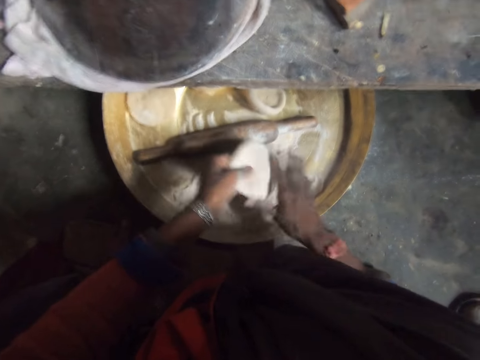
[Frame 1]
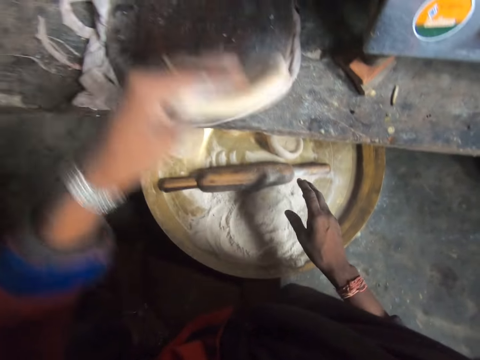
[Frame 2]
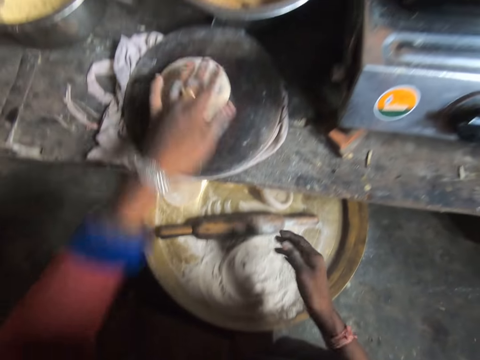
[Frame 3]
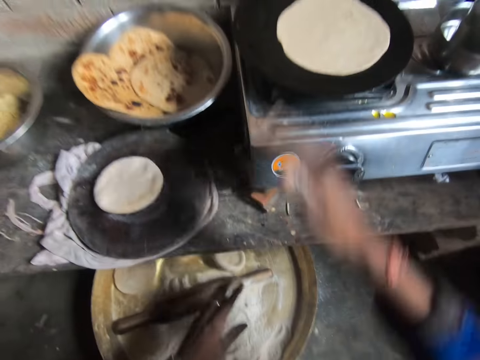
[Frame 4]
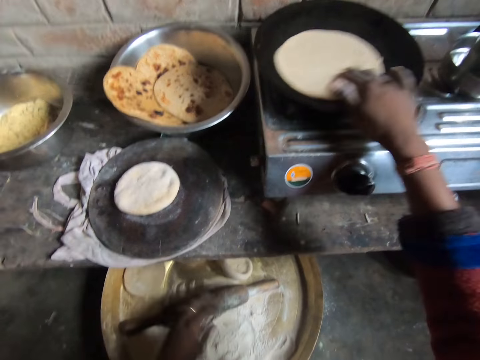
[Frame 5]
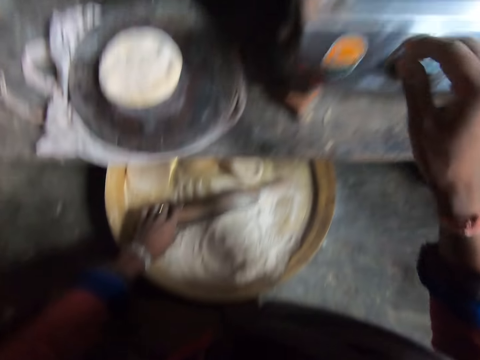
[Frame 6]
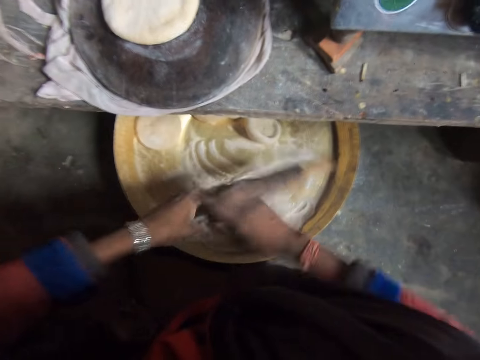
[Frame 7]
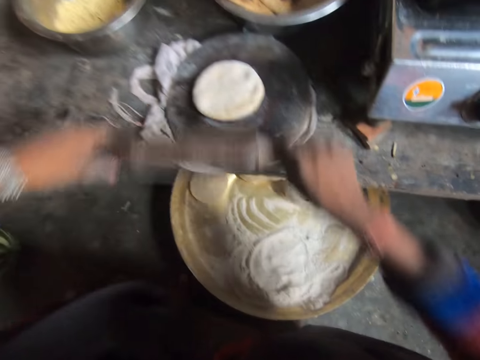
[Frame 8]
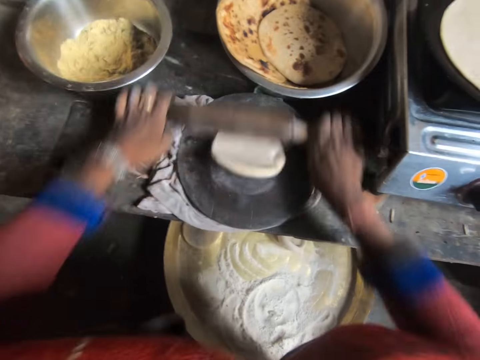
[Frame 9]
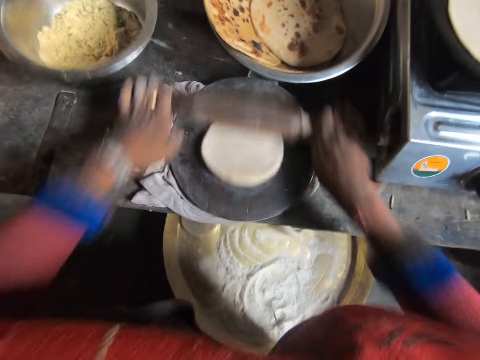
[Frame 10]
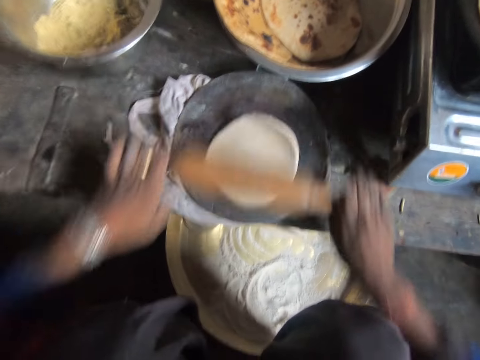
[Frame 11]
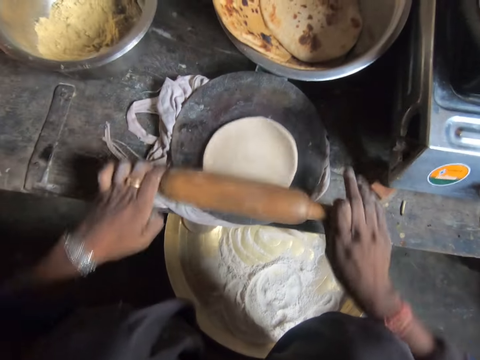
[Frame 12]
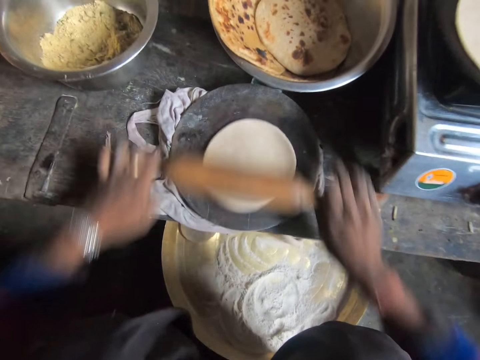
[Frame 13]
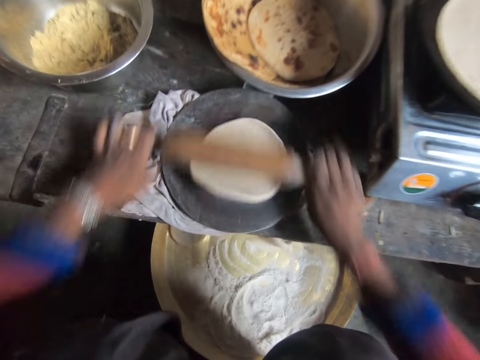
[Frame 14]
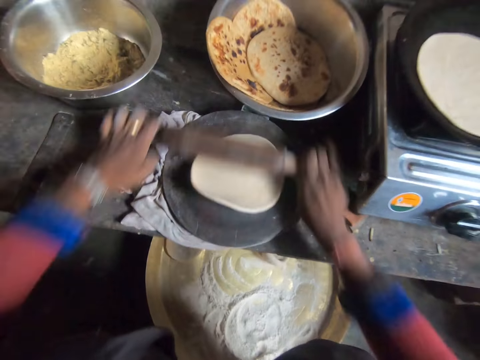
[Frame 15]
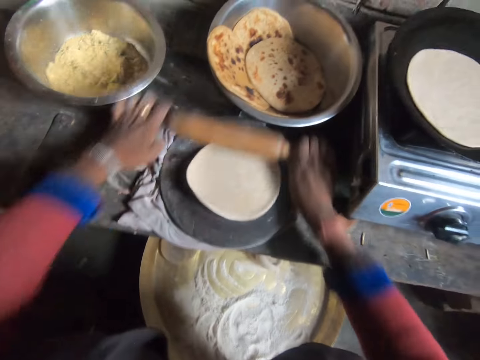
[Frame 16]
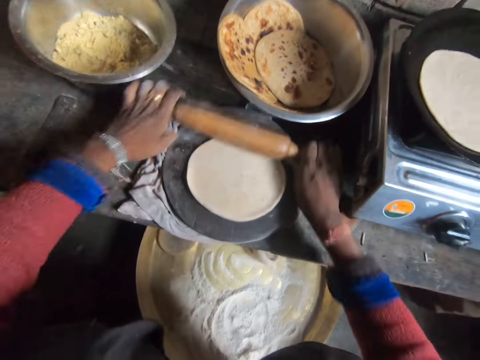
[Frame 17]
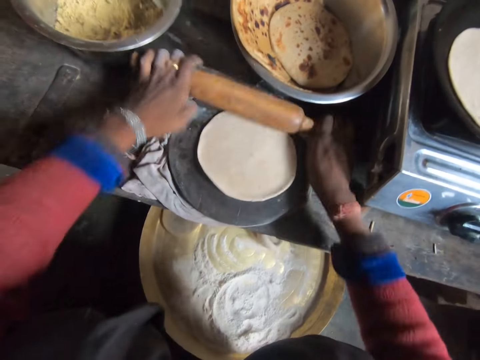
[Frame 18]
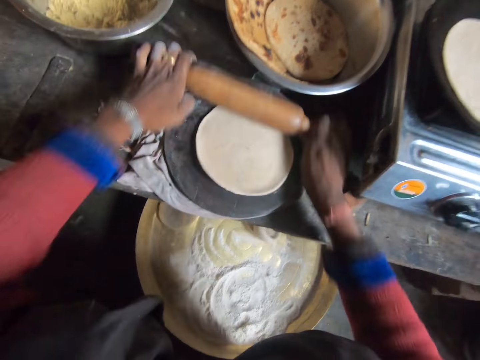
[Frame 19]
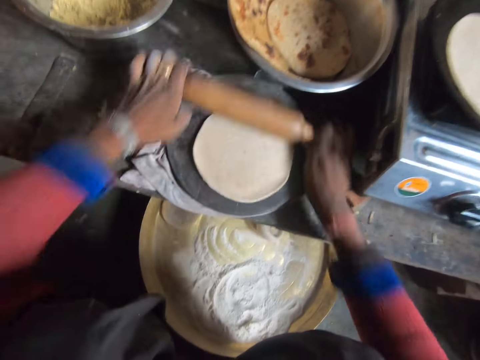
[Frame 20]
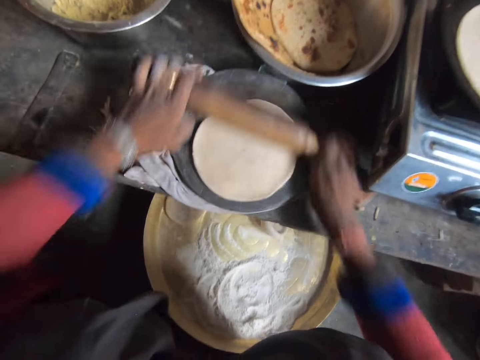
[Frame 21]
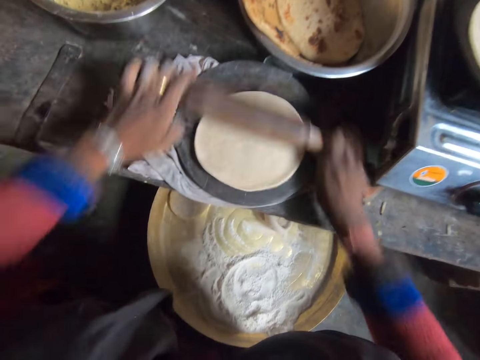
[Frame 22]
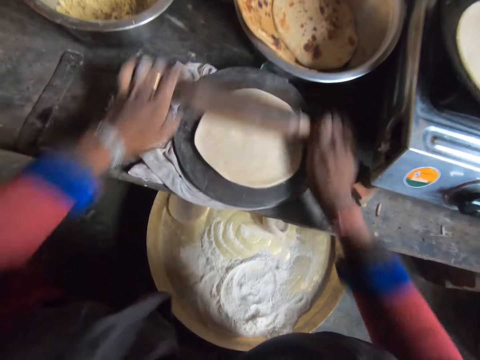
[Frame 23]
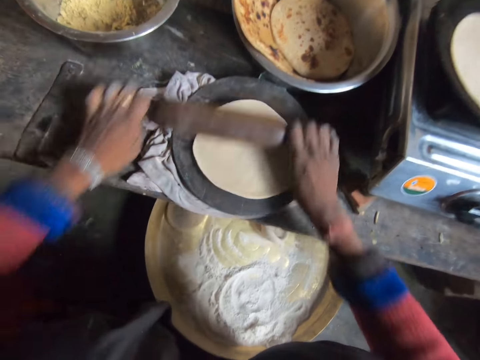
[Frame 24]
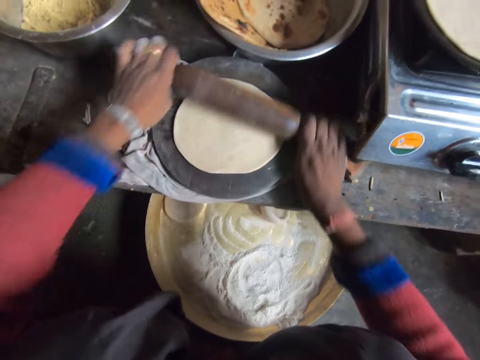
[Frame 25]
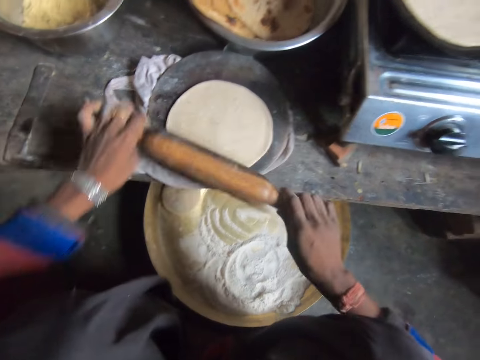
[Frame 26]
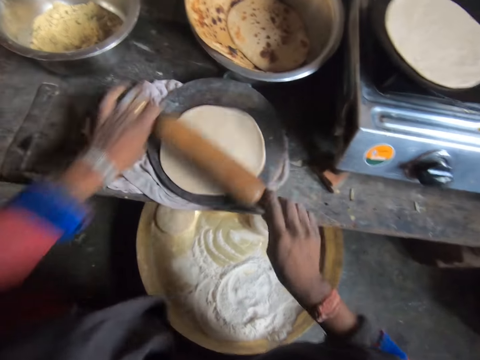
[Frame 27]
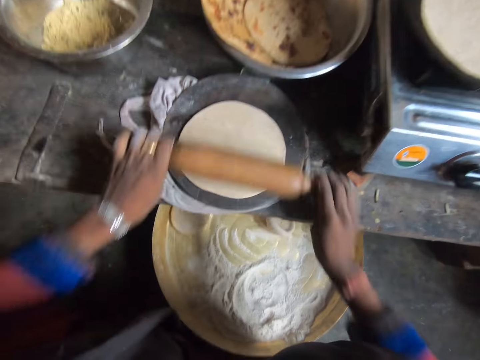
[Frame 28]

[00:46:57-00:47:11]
The camera wearer drops the dough on the baking mat on the table with her hand. She dusts off her hands. She drags the dough in the fry pan with her hand. She picks the rolling pin from the tray on the working table with her hand. She slides her hand through the rolling pin. She flattens the dough with the rolling pin.

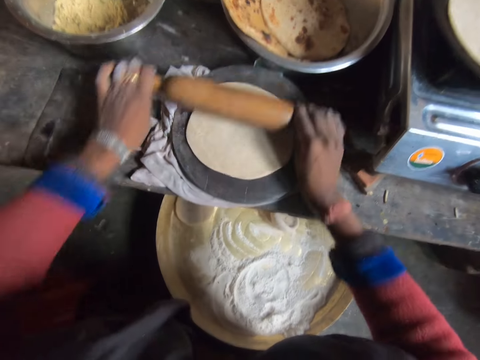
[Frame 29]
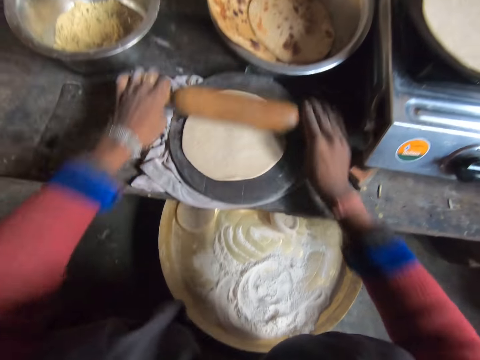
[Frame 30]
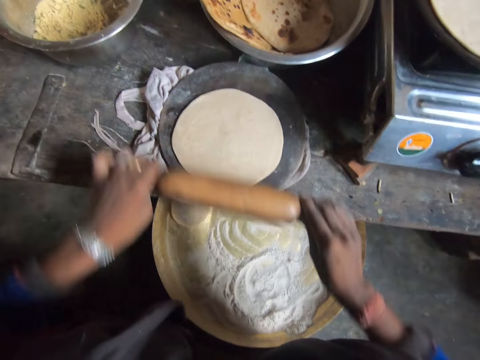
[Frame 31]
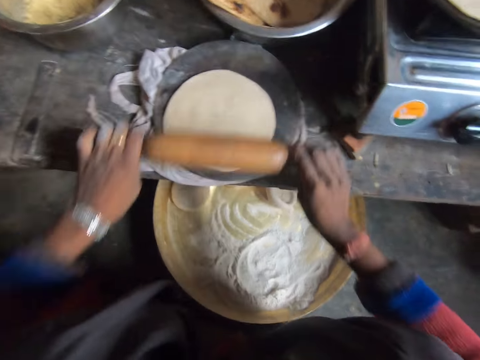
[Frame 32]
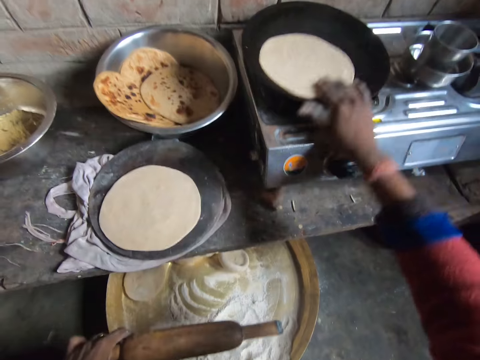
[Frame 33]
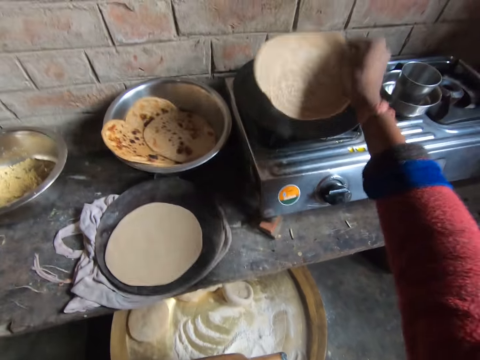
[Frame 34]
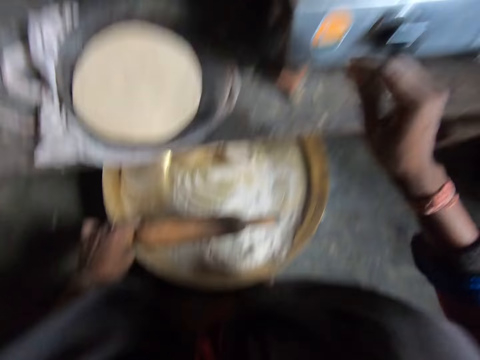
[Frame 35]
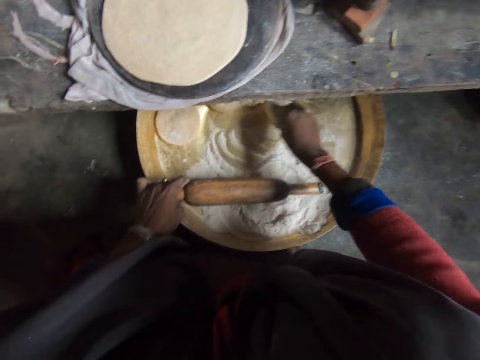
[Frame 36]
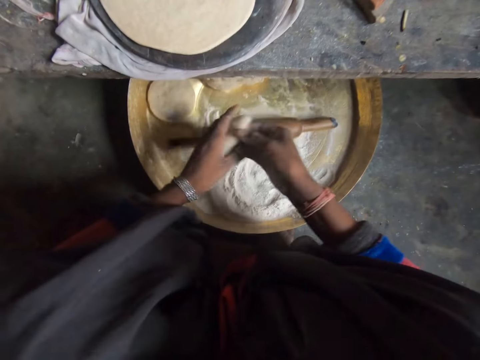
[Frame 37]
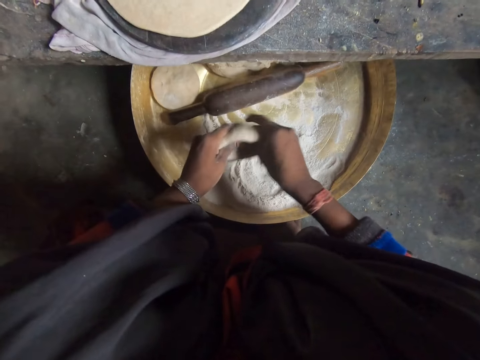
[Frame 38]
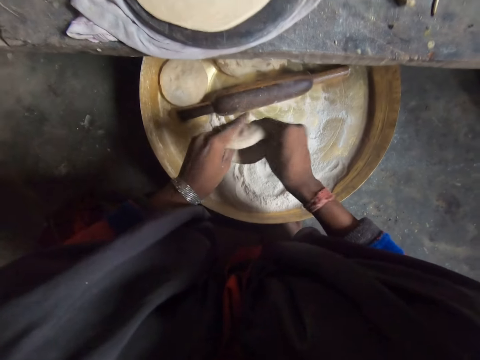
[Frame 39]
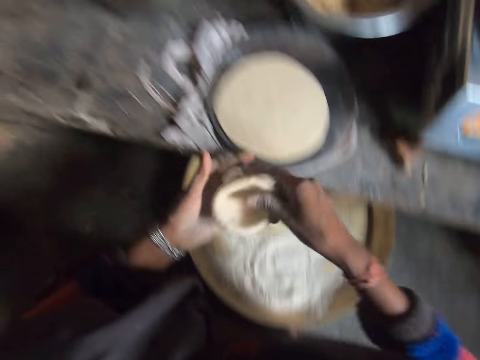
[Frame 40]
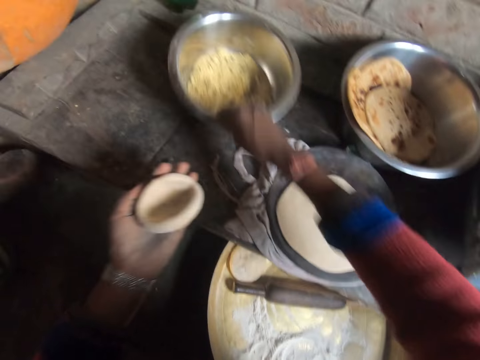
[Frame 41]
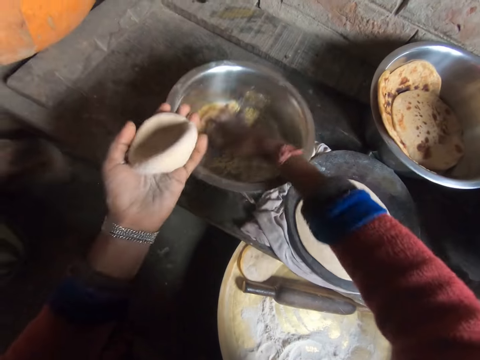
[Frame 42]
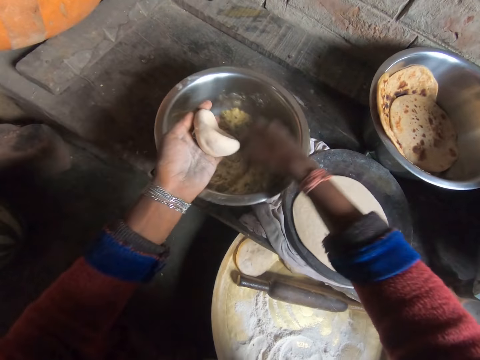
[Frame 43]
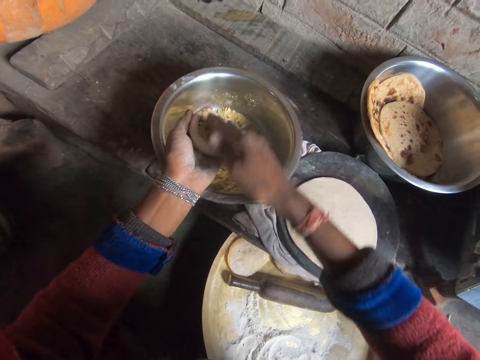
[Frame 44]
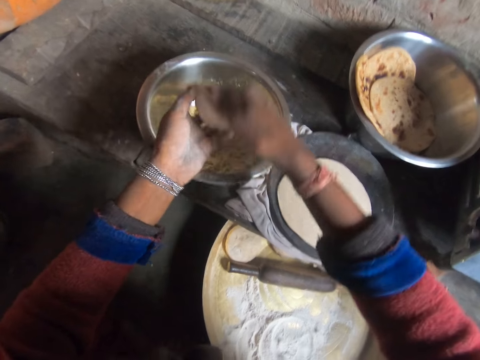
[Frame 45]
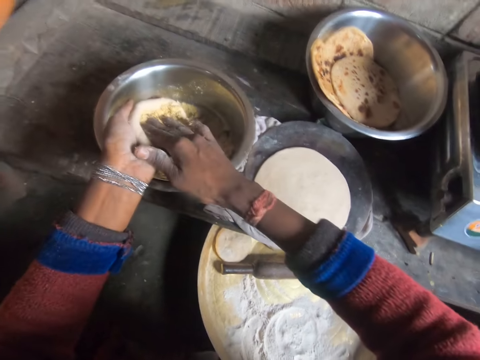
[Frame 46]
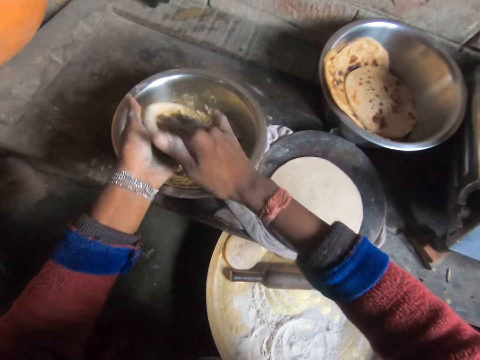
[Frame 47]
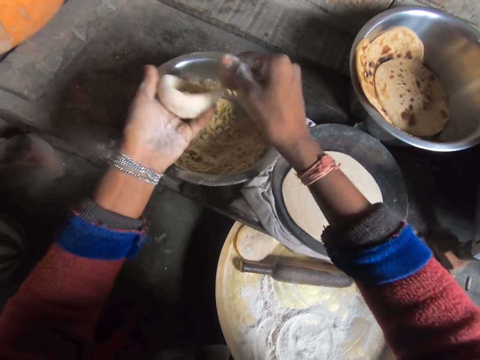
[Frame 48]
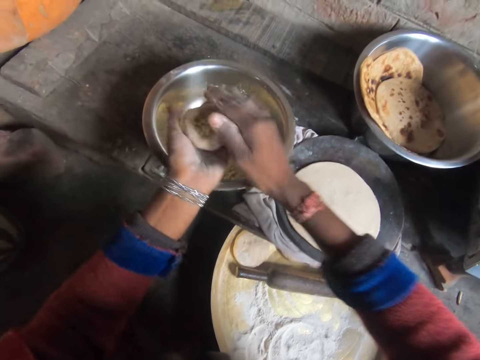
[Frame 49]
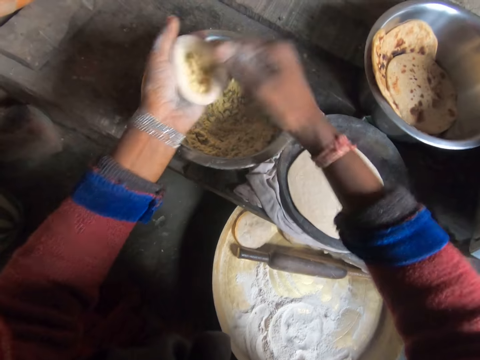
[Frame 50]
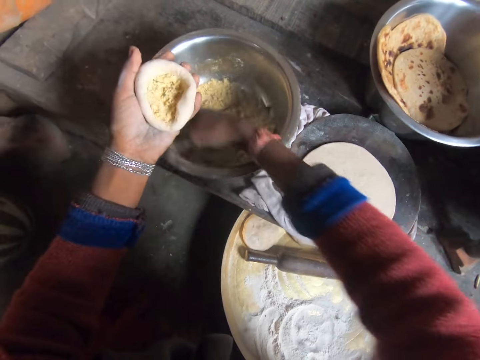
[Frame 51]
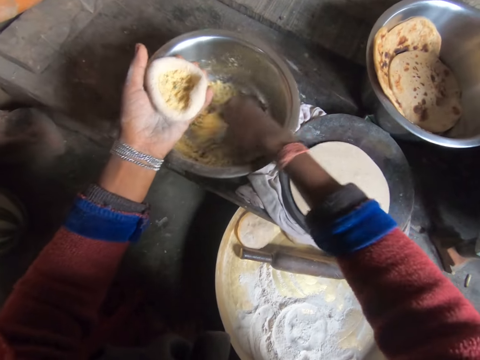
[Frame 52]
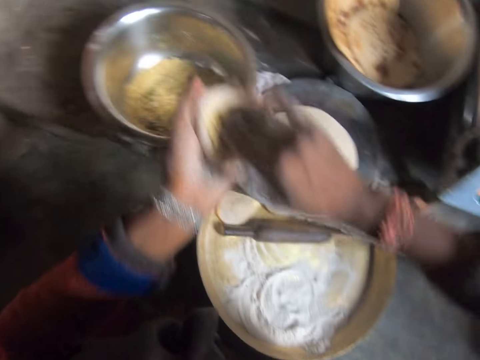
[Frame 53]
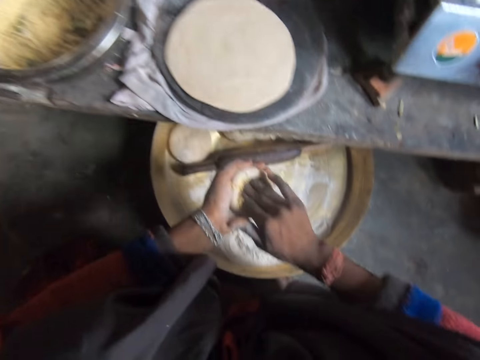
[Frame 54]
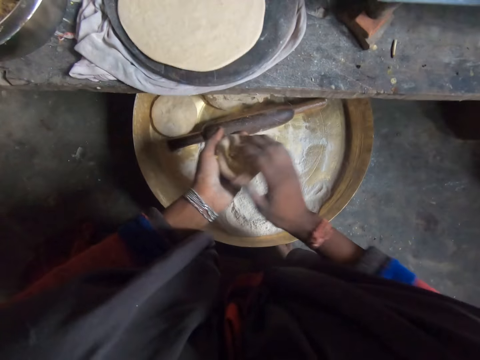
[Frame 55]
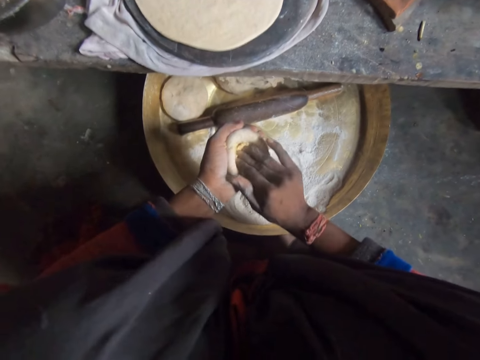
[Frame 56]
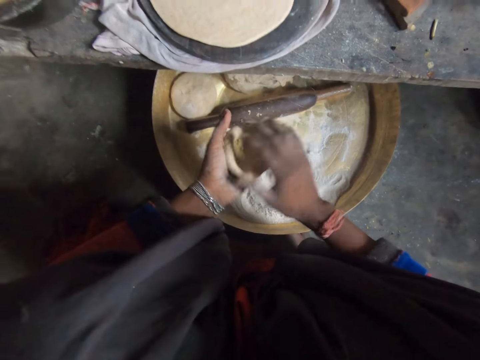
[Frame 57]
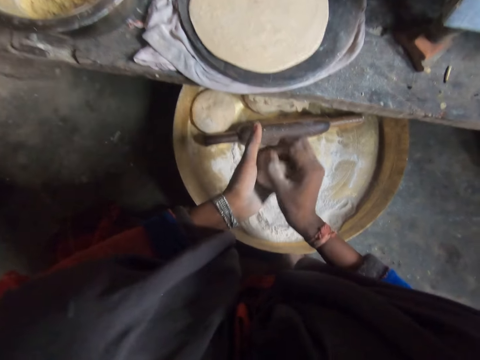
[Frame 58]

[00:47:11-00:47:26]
The camera wearer flips over the pancake in the fry pan on the gas stove with her hand. She picks the dough from the tray on the work table with her hand. She drops the rolling pin in the tray with her hand. She kneads the dough with her hands. She rolls the dough. She drags a stainless bowl of spice with her hand. She puts spices in the dough. She takes the spice from the bowl into her hand. She kneads the dough with her hands. She scatters the spice in the stainless bowl with her hand. She kneads the dough with her hands.
